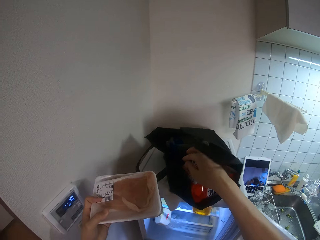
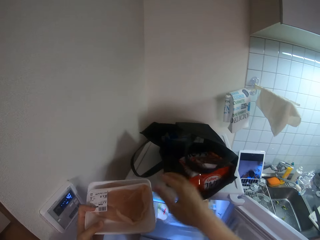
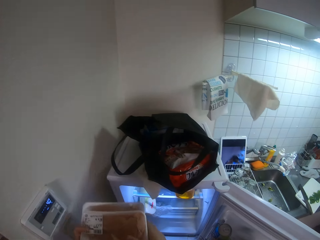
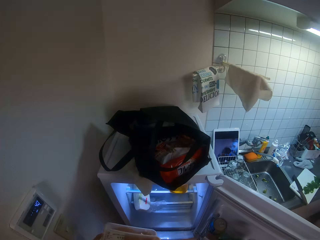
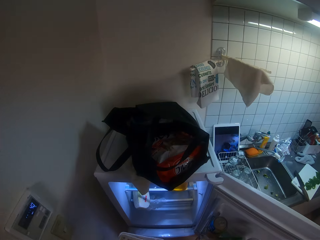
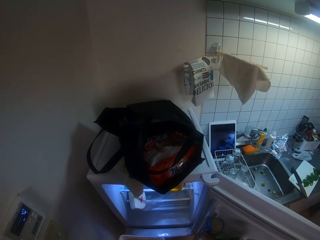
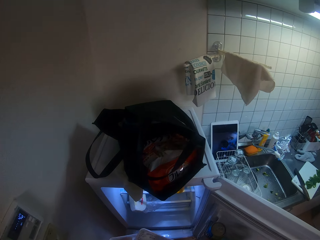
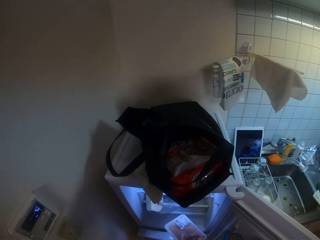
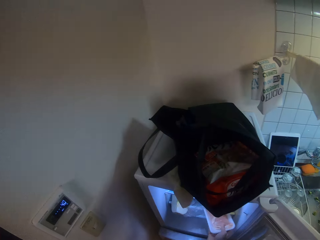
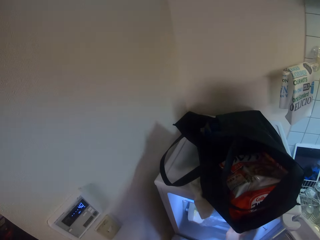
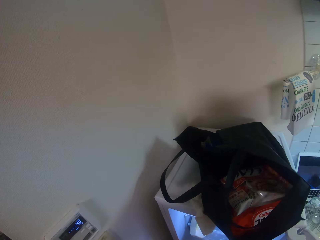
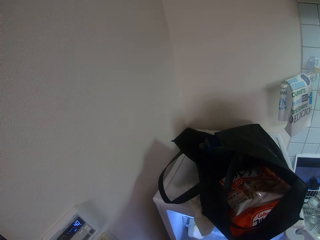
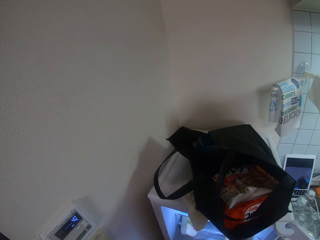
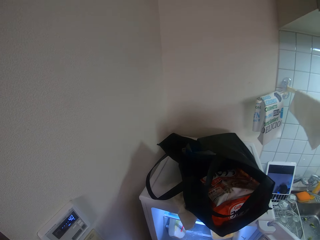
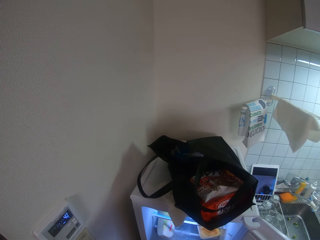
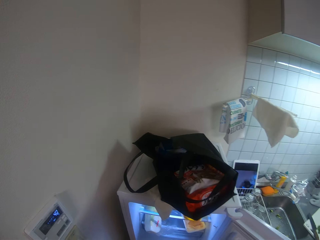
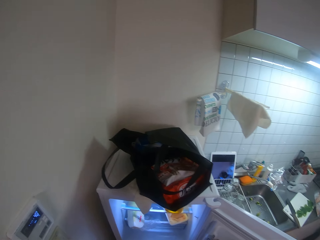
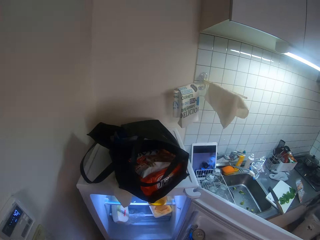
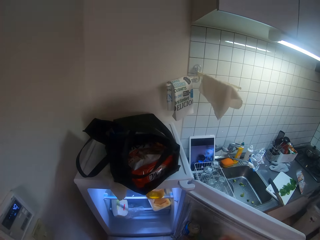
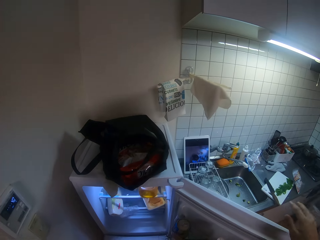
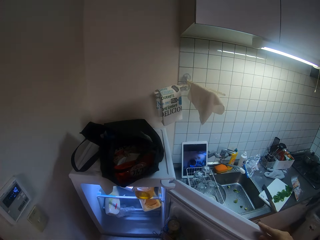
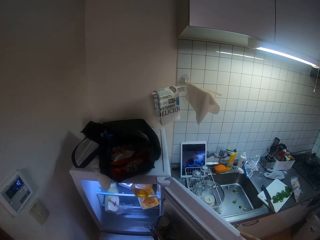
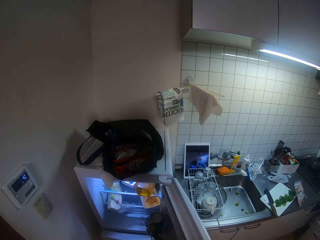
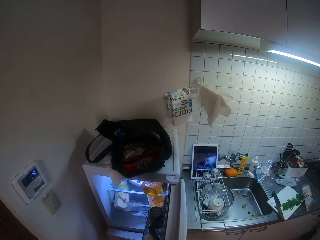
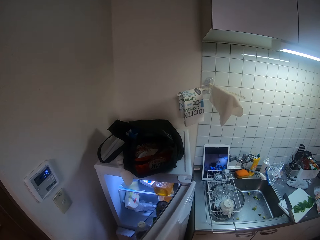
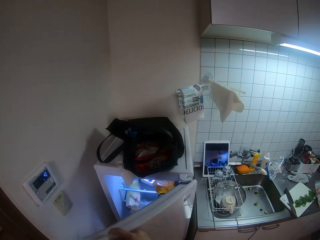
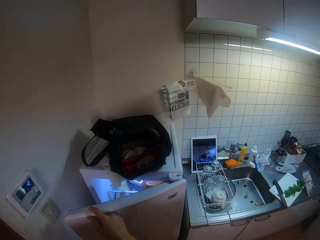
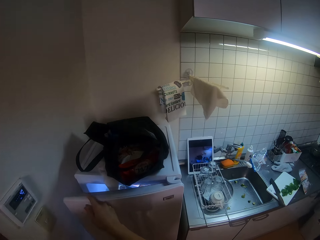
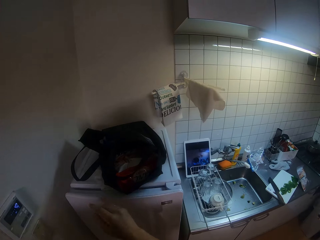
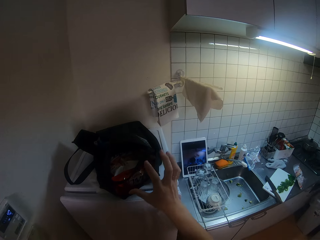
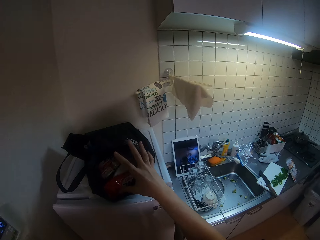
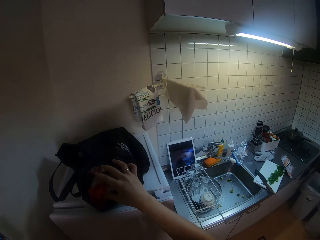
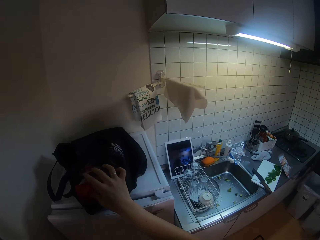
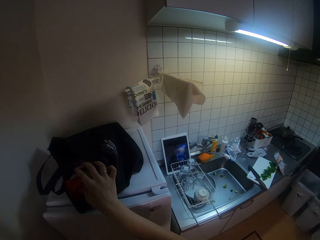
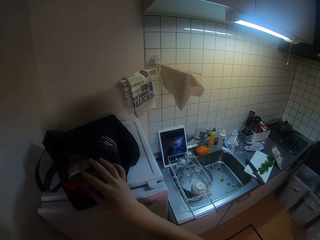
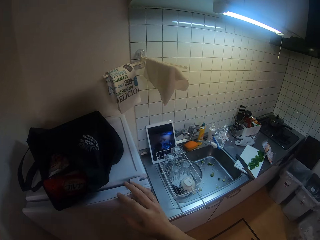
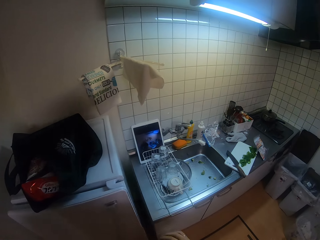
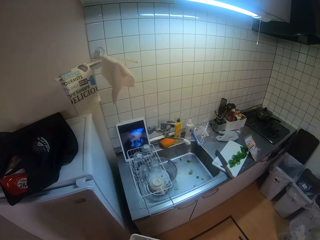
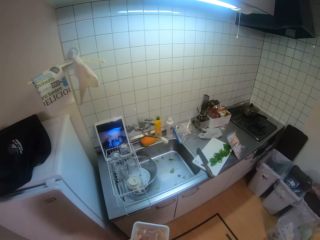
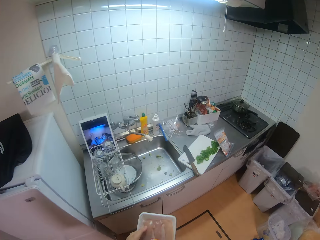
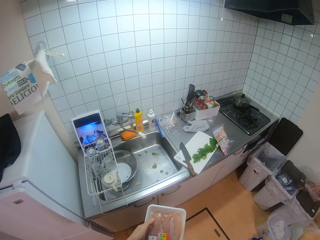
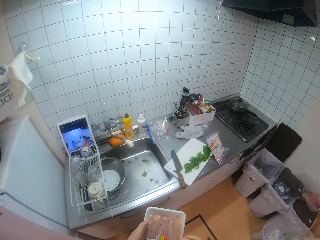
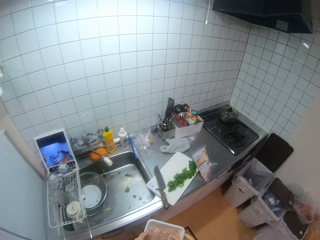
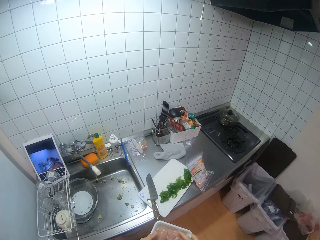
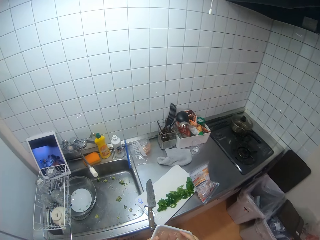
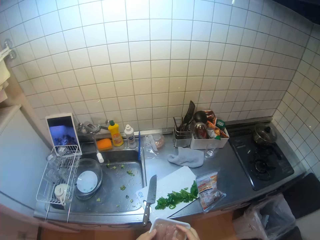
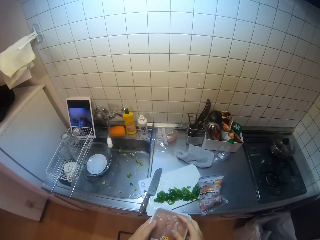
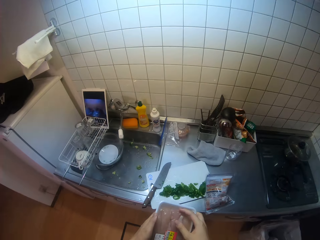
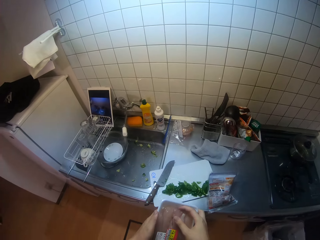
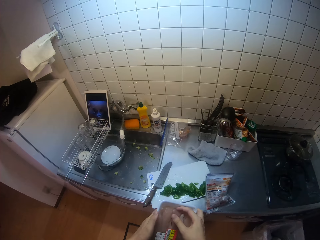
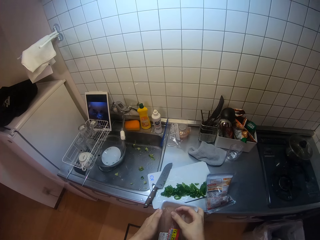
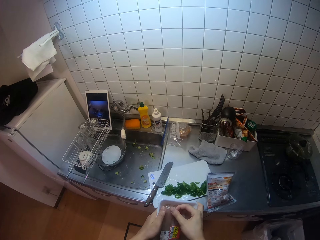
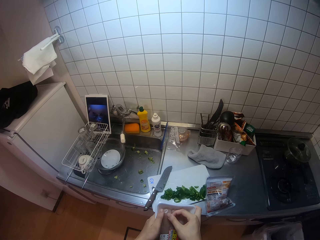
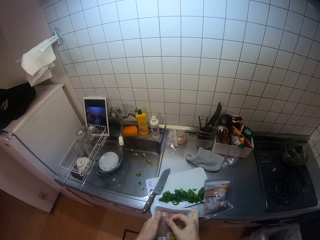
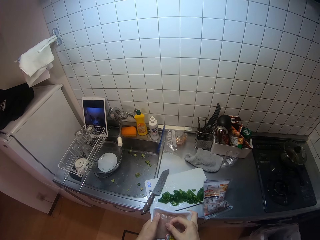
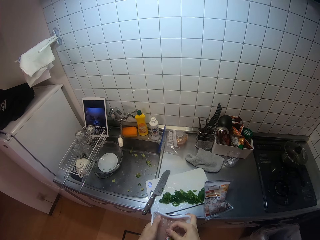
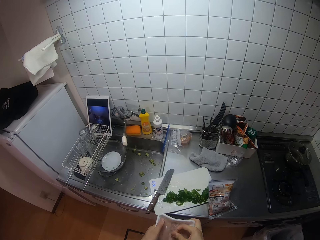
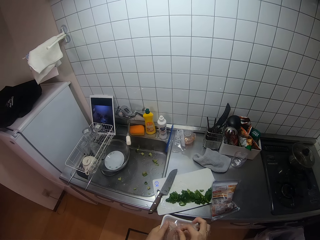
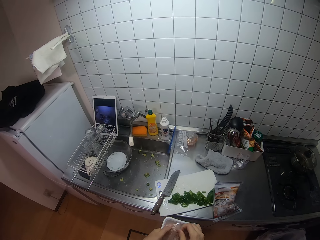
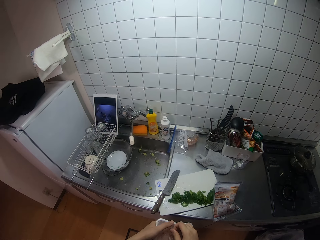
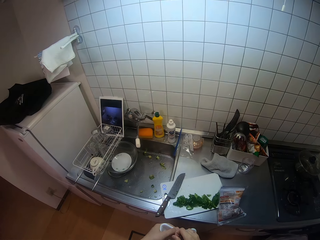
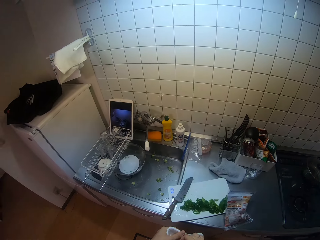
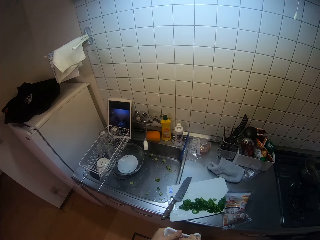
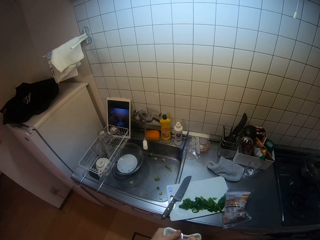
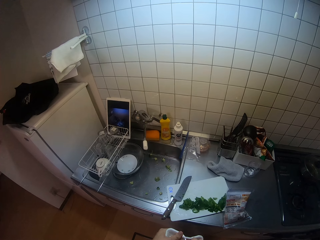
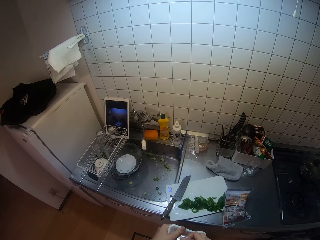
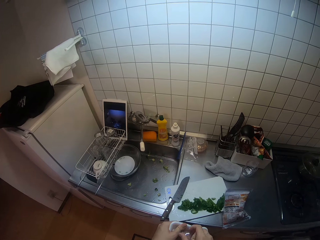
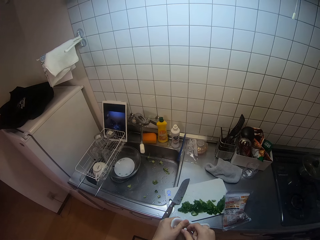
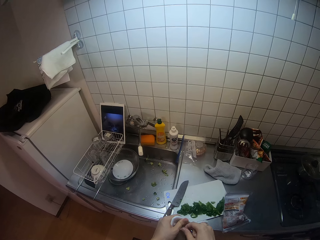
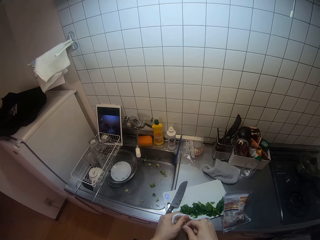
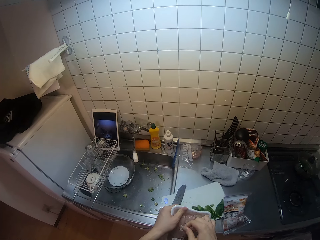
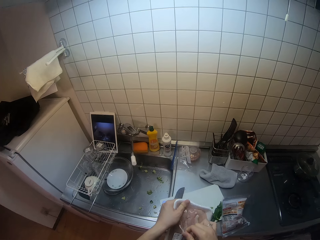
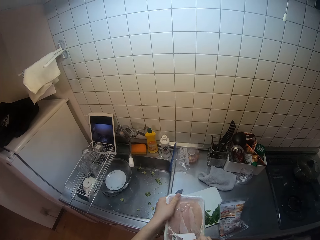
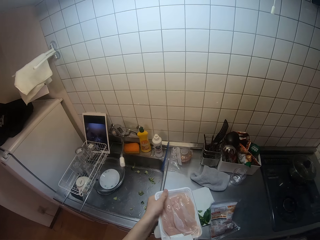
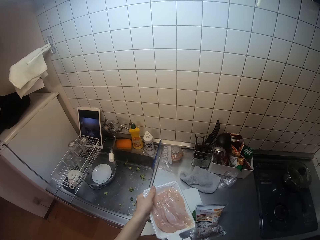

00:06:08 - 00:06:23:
The camera wearer puts the meat tray in the fridge. She closes the refrigerator with her right hand. She adjusts the bag. She turns the bag. She walks towards the sink. She opens the pack of raw meat with her two hands.

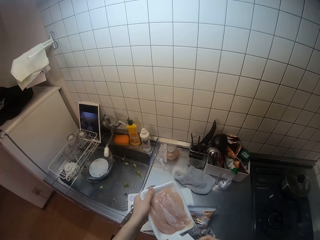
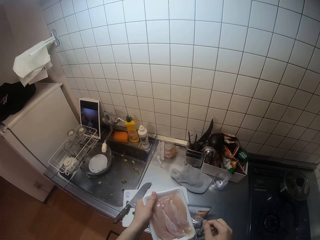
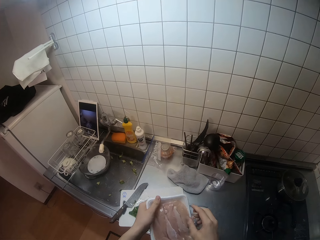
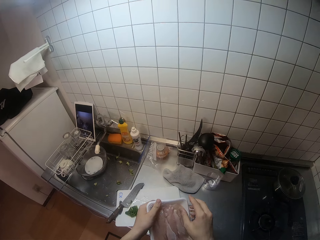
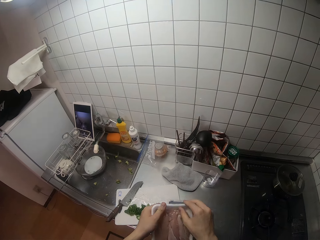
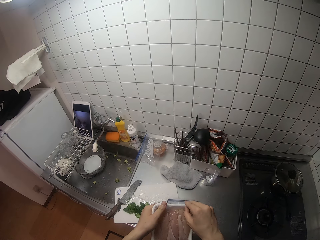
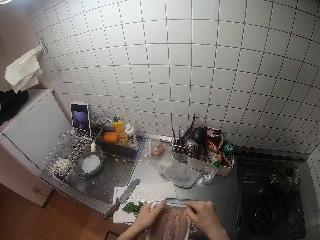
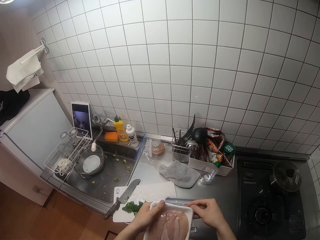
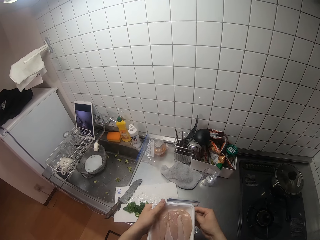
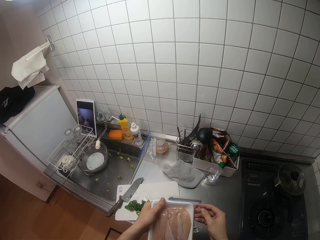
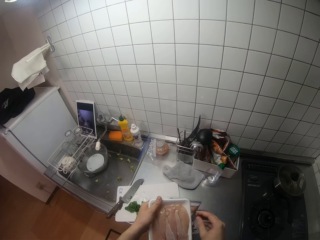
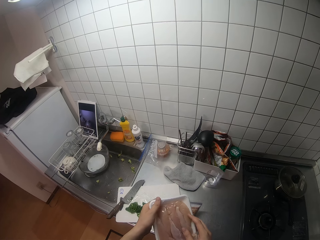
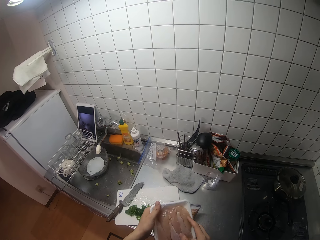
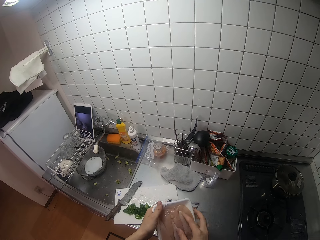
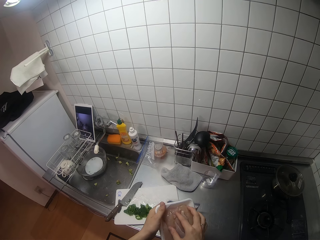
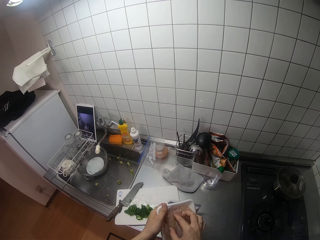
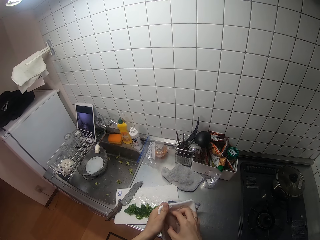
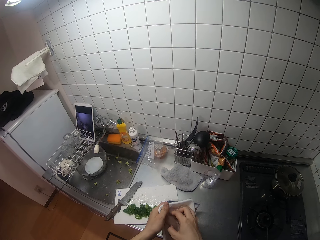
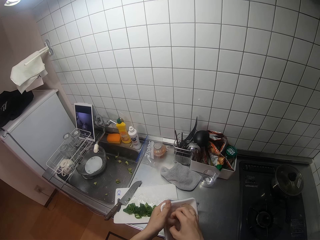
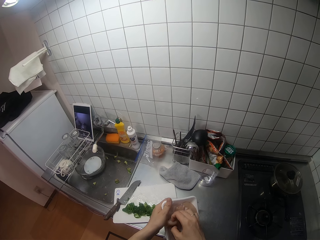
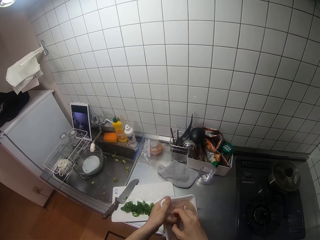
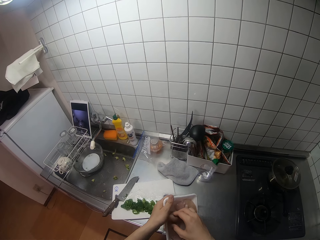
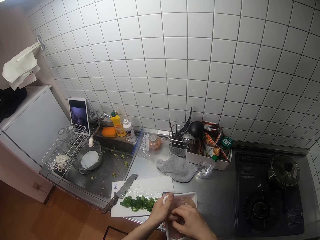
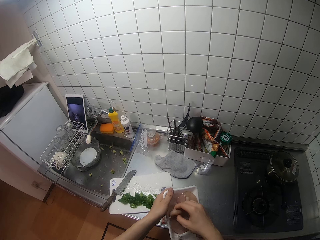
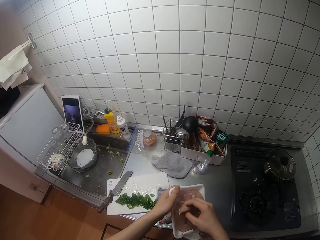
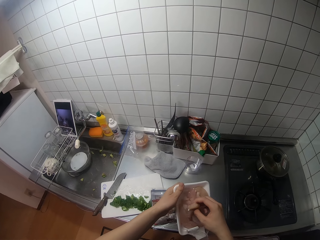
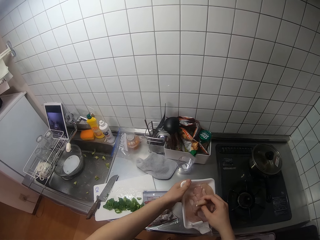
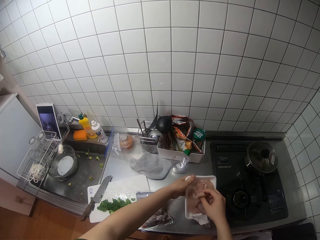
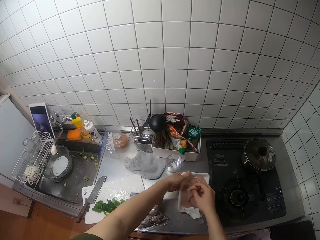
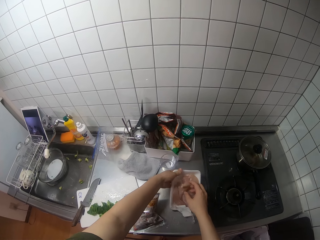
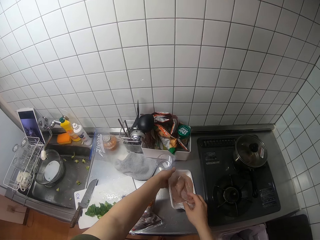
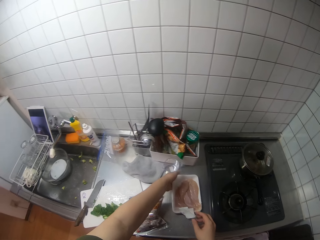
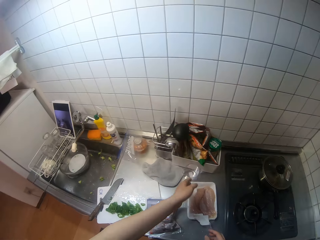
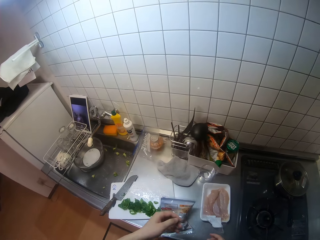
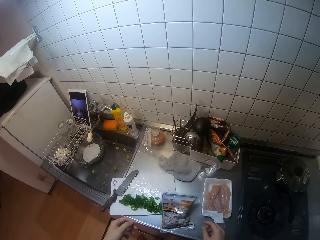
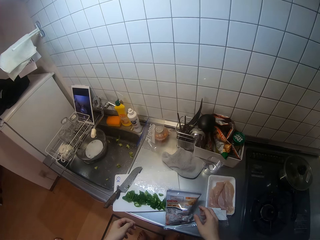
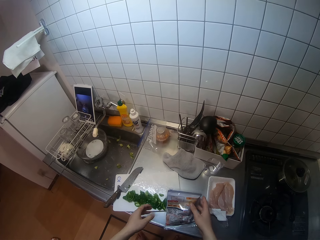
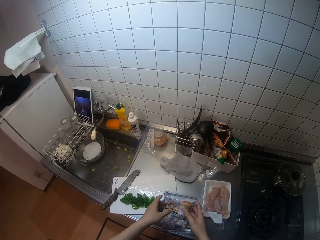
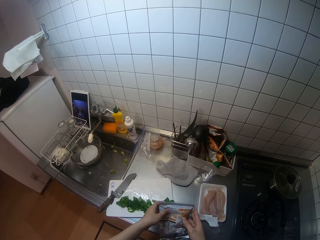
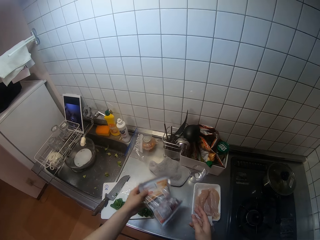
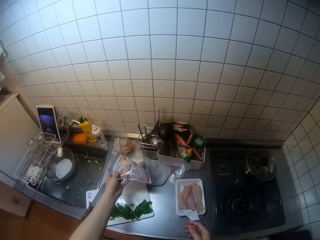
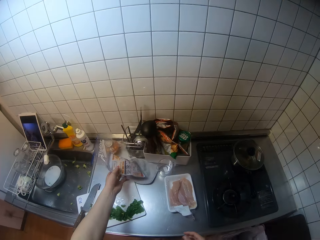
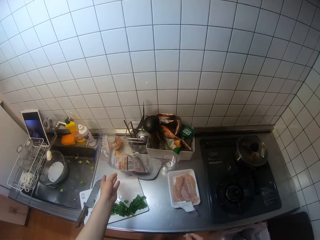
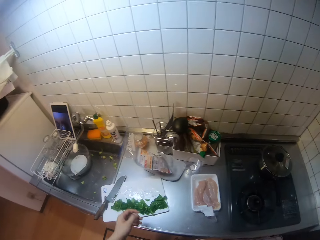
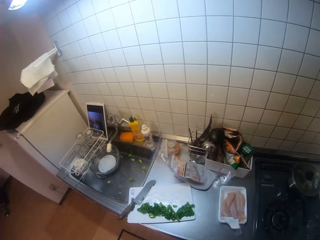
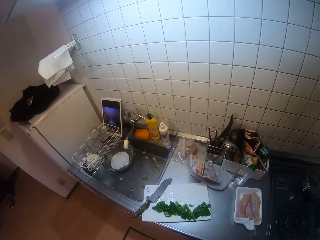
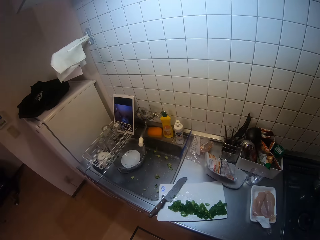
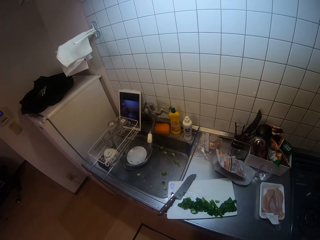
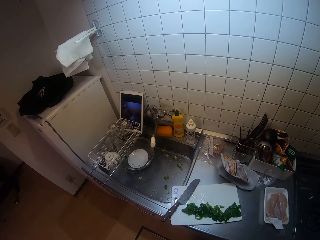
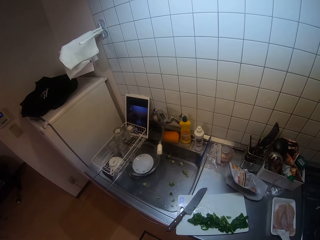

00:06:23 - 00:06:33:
The camera wearer drops the pack of meat on the table with her left hand. She picks up a packet from the table with her two hands. She puts away the sachet. She drops the packet on the table with her left hand.
